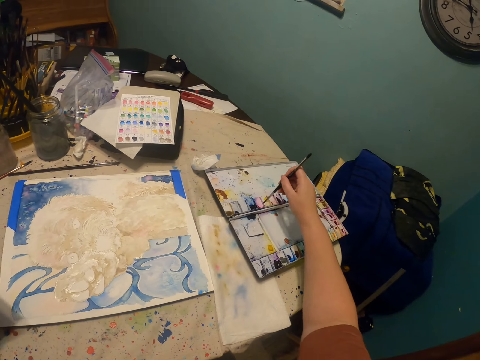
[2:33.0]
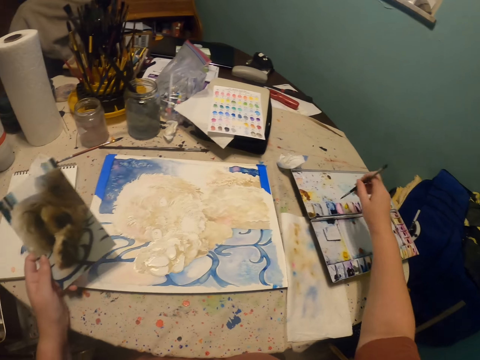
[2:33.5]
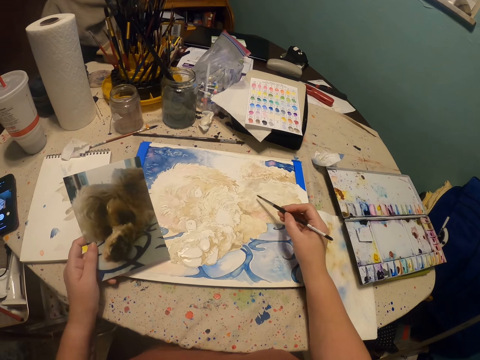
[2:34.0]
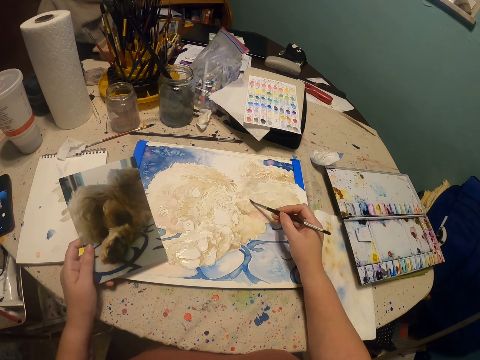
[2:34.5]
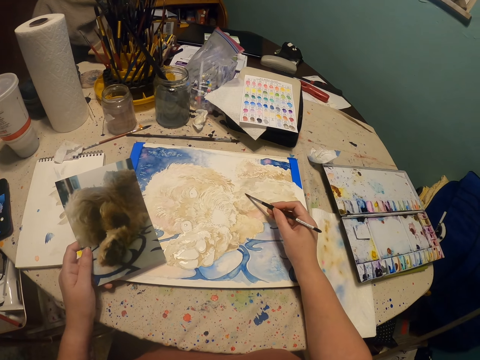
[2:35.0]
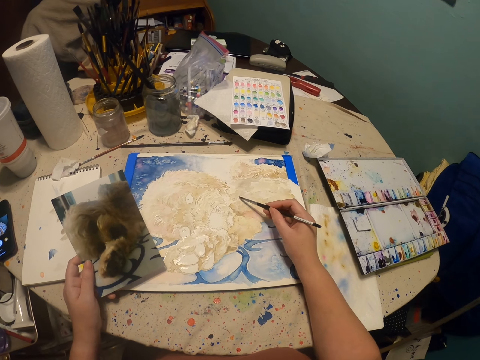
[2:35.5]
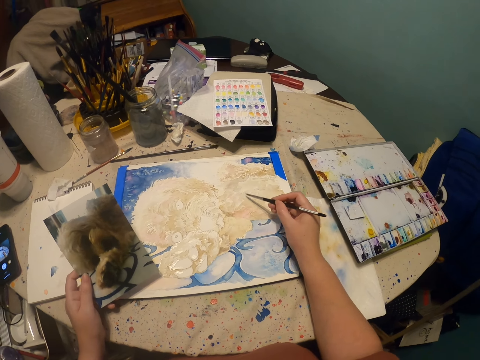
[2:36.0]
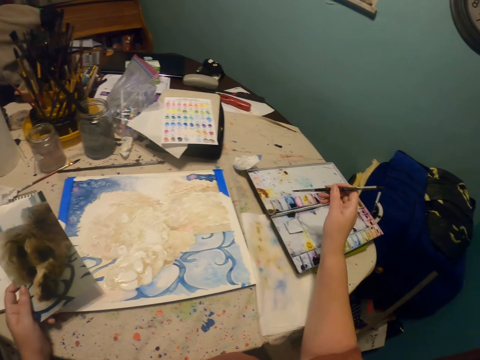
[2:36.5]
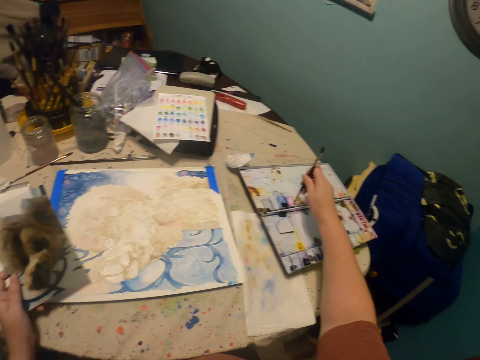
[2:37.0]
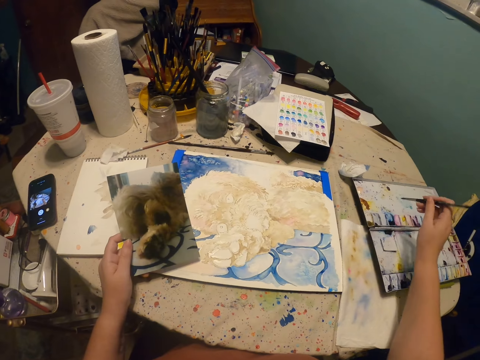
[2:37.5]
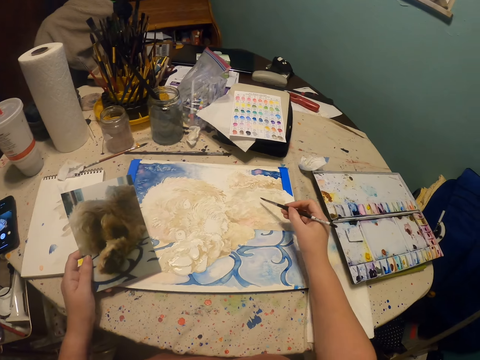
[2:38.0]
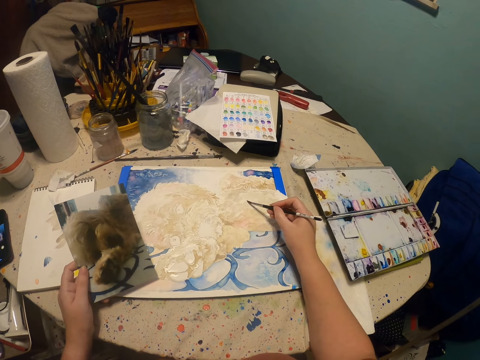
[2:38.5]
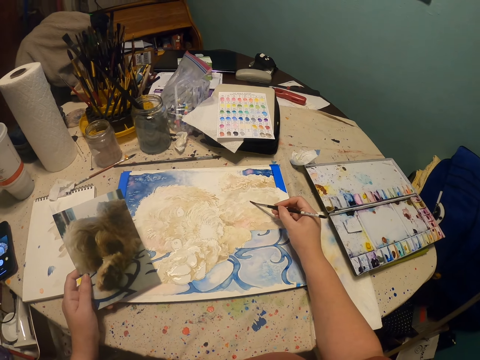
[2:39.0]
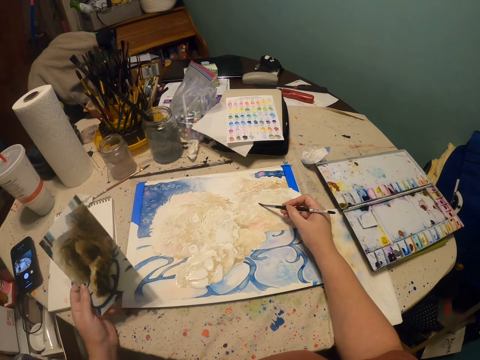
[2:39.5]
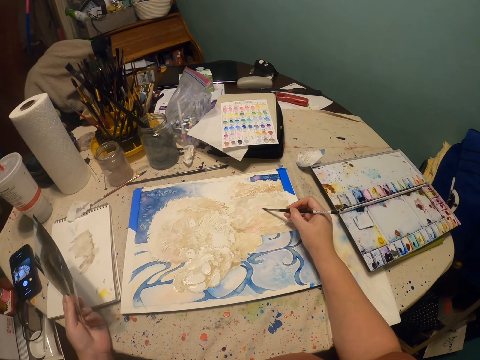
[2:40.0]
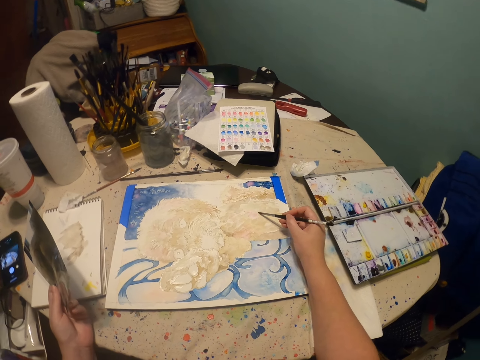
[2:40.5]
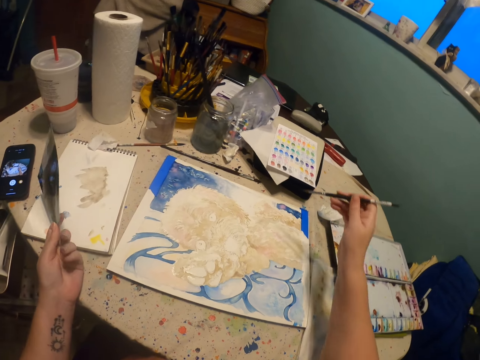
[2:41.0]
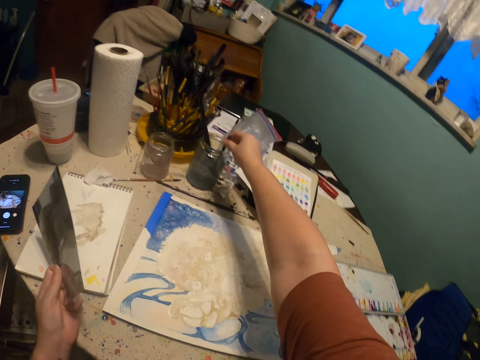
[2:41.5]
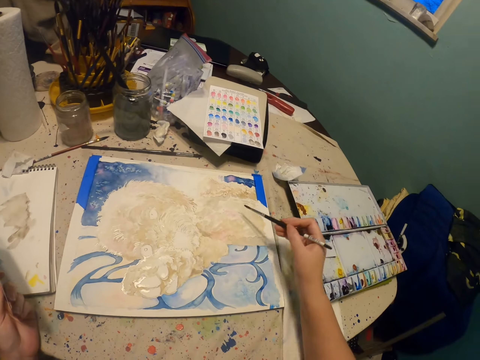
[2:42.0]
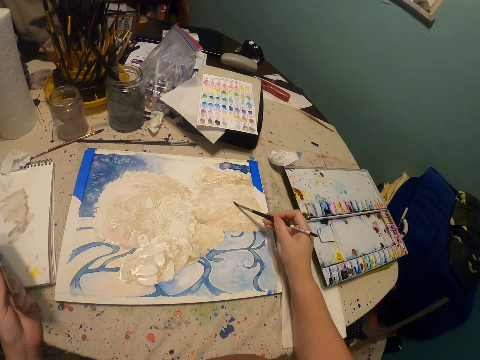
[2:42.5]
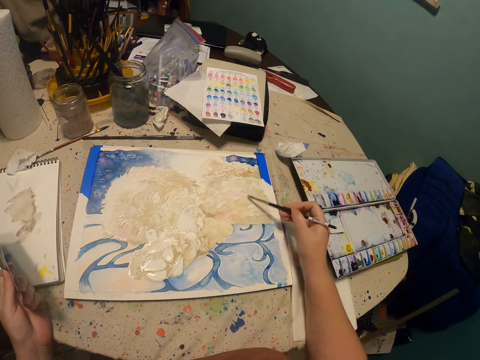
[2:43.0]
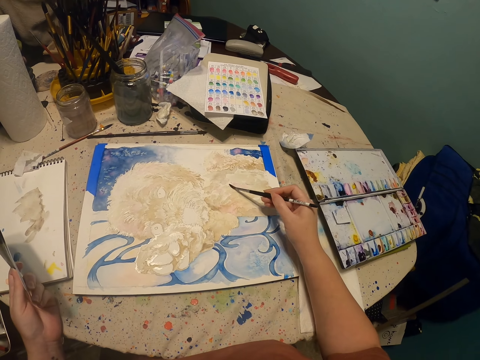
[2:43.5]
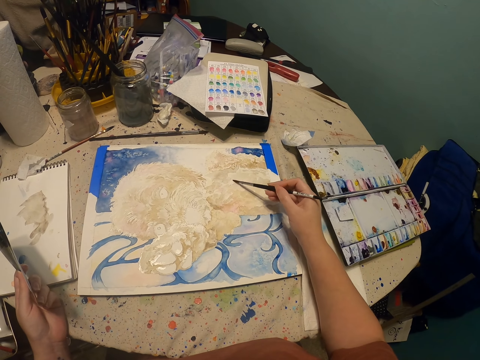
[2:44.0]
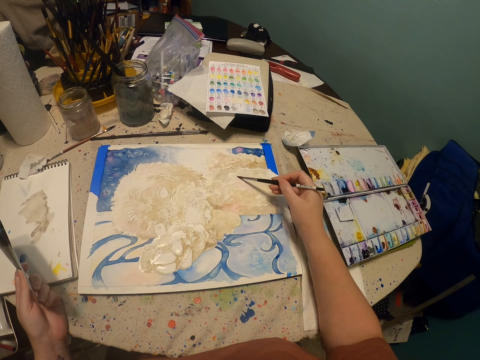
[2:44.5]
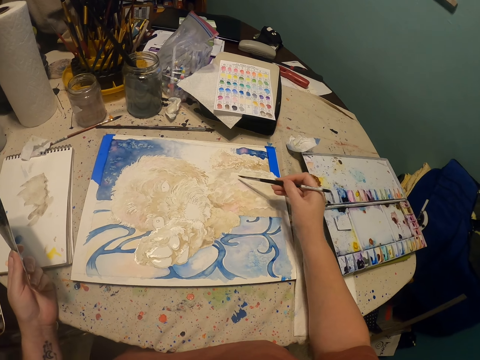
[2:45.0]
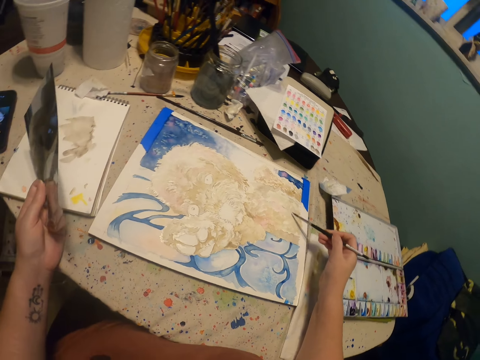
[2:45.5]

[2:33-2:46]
The camera wearer moves the right hand. They rub the pen brush or paintbrush on the paint. They move the pen brush. They paint a canvas with the paintbrush. They move the pen brush. They rub the paintbrush in the paint. They dip the pen brush on the paint. They move the right hand. They paint the canvas with the paintbrush. They move the picture. They paint with the pen brush. They dip the paintbrush in the liquid clear. They paint the canvas with the paintbrush.

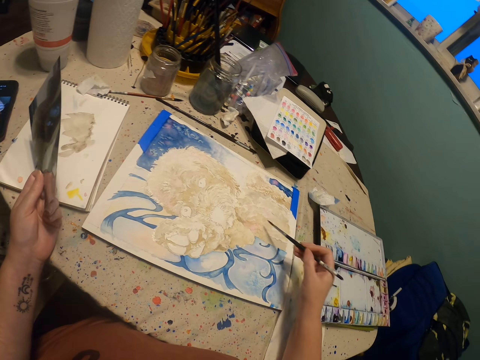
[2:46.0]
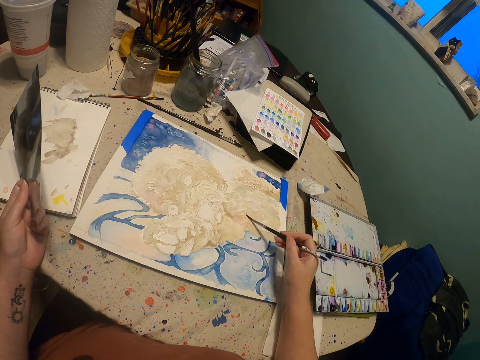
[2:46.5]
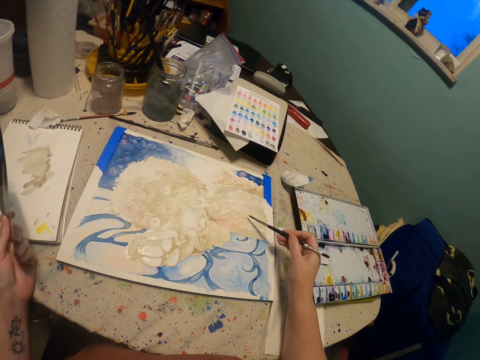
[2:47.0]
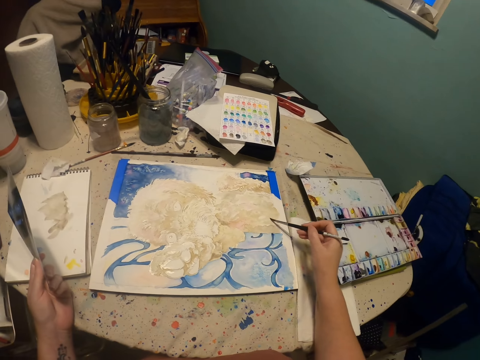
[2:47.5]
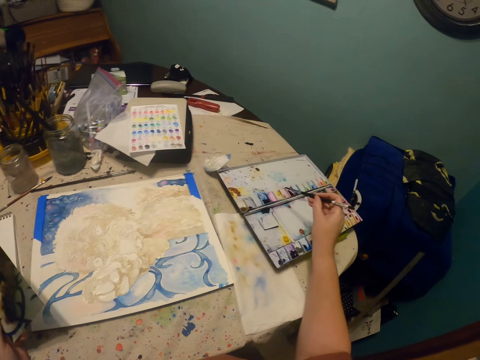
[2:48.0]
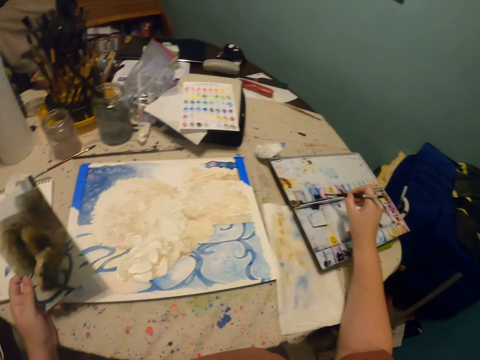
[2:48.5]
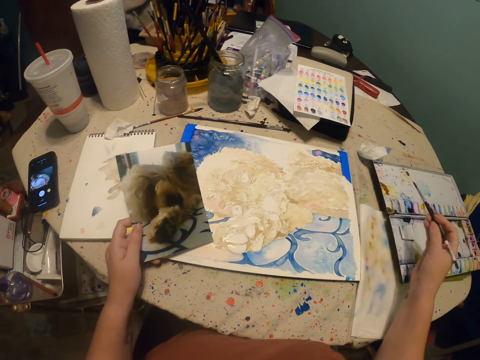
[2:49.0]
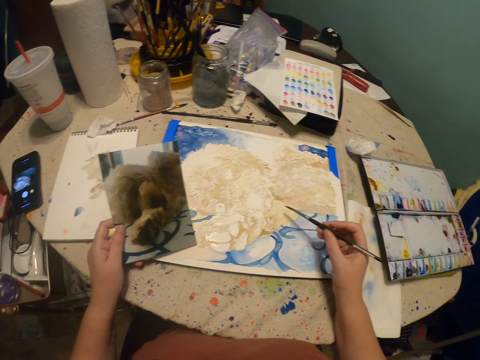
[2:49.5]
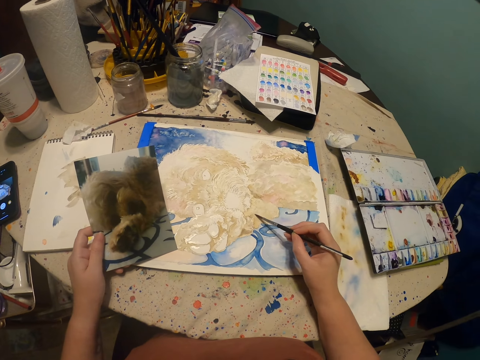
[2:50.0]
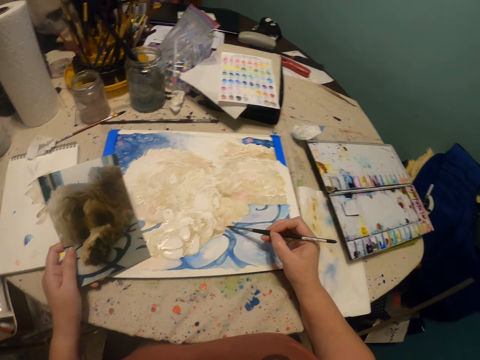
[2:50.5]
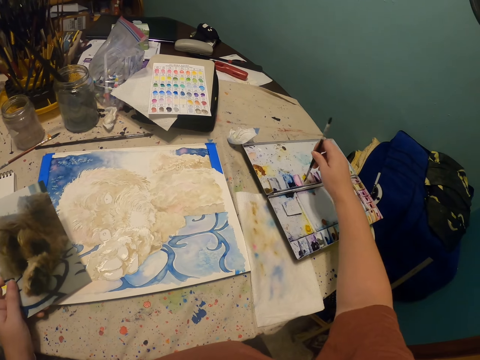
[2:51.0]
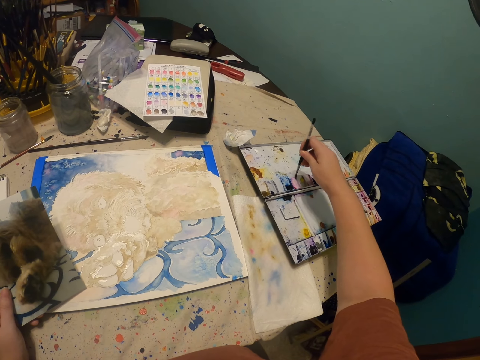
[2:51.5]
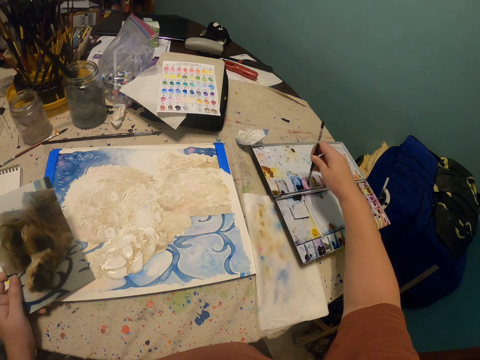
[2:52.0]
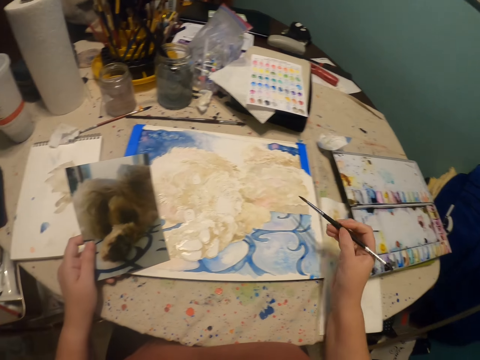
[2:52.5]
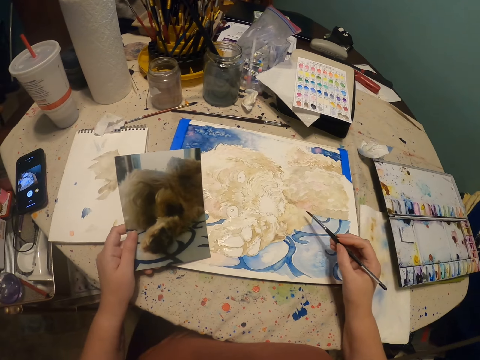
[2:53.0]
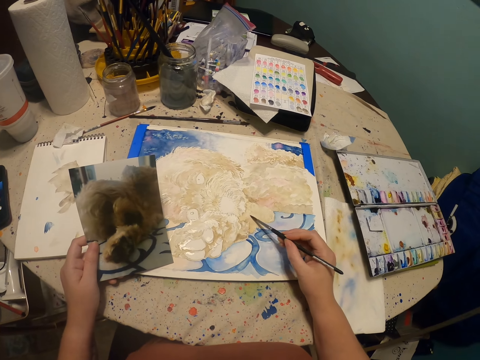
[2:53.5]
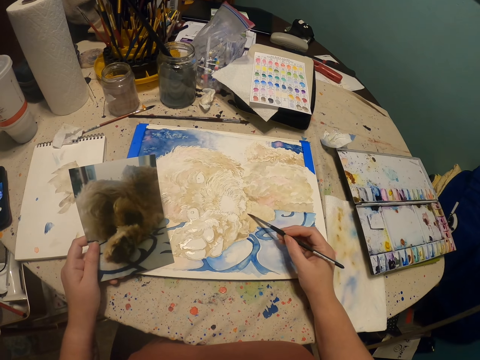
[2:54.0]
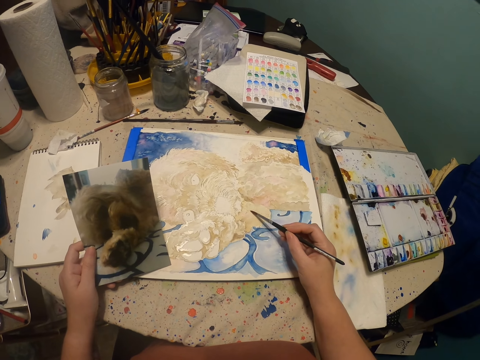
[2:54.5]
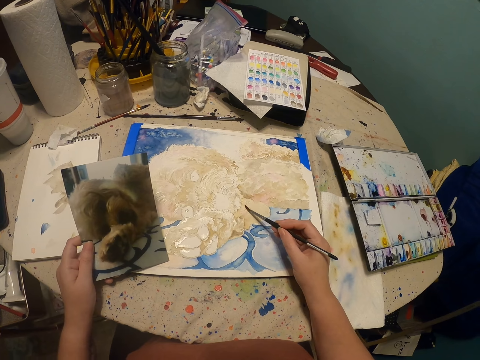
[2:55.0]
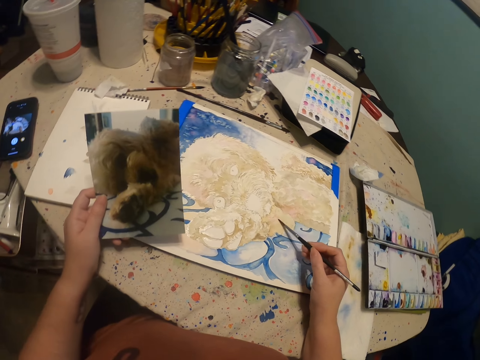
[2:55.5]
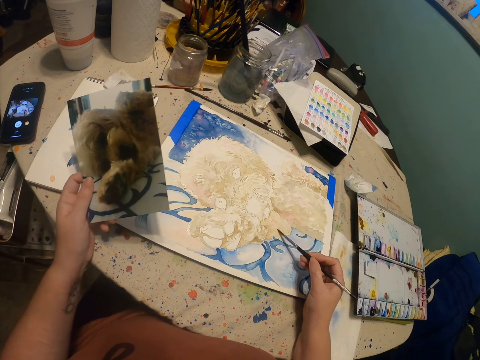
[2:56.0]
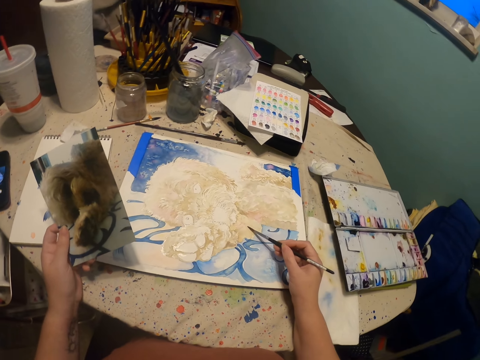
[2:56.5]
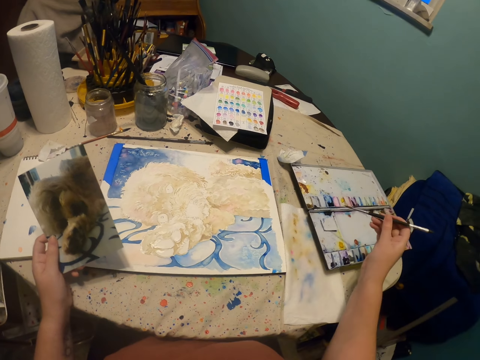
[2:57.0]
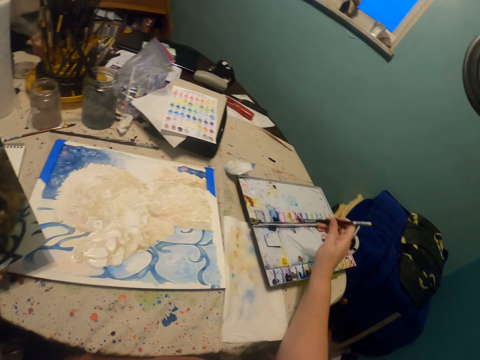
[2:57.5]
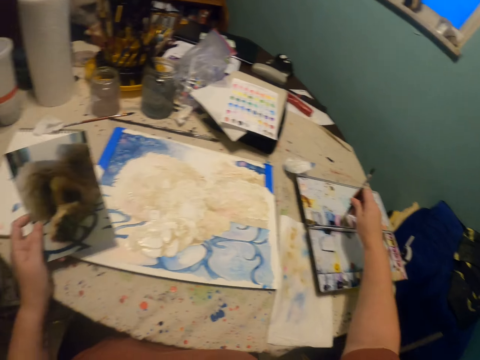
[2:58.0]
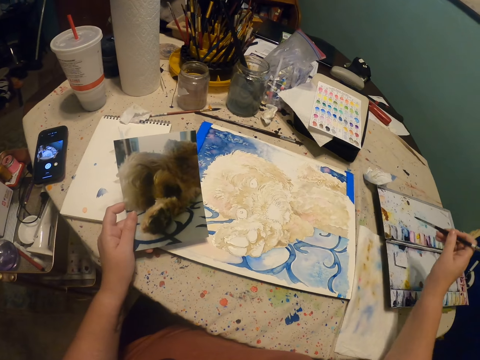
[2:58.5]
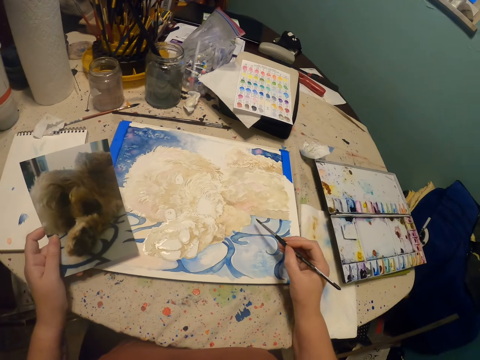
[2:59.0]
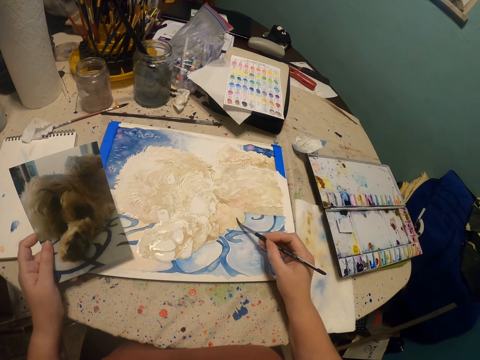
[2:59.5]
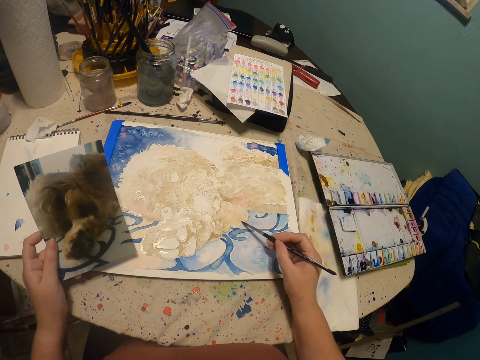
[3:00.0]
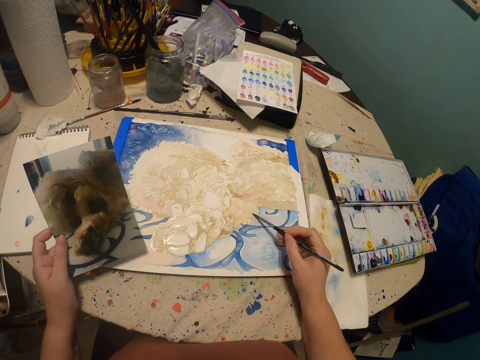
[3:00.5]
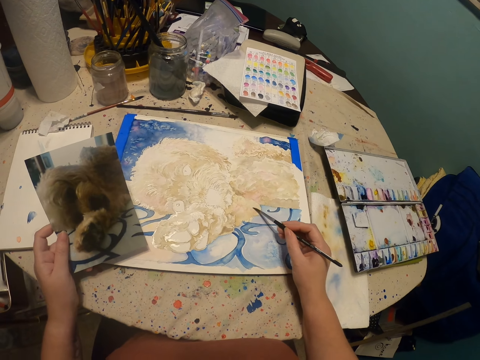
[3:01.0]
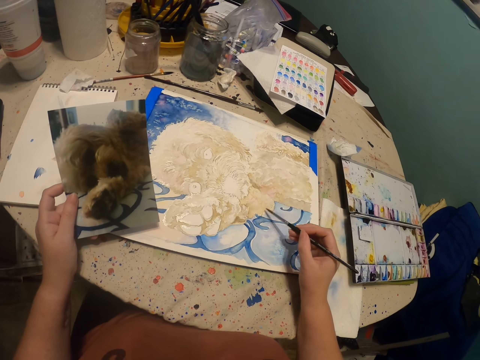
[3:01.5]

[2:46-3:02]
The camera wearer moves the right hand. They rub the paintbrush in paint. They dip the pen brush or paintbrush on the paint. They move the right hand. They paint a canvas with the paintbrush. They move the right hand. They rub the paintbrush in the paint. They dip the pen brush on the paint. They move the right hand. They paint the canvas with the paintbrush. They move the right hand. They rub the pen brush on the paint. They move the right hand. They paint the canvas with the paintbrush.
